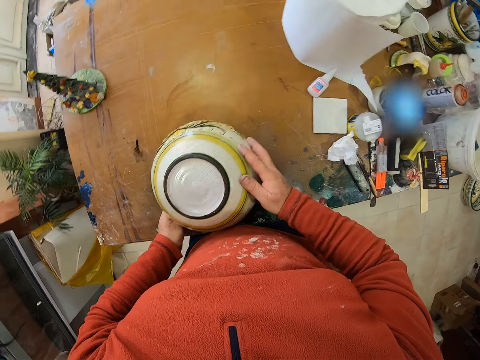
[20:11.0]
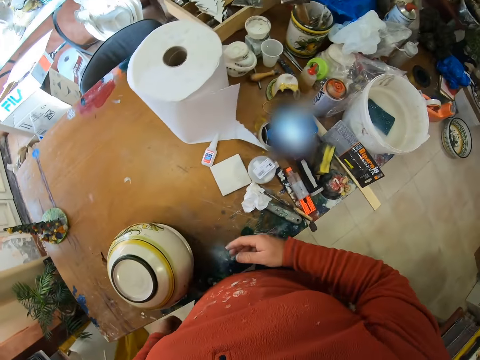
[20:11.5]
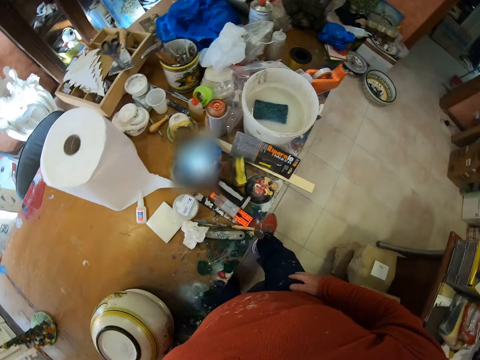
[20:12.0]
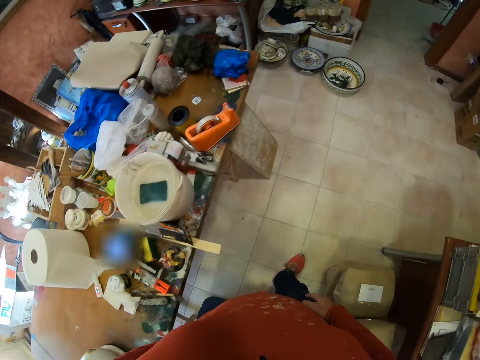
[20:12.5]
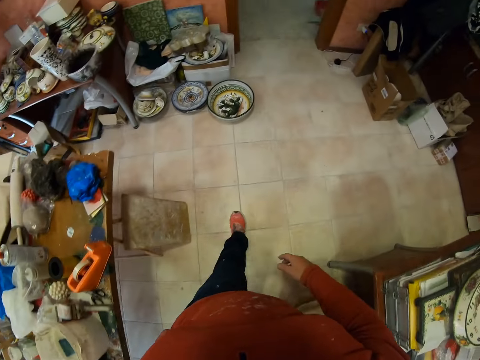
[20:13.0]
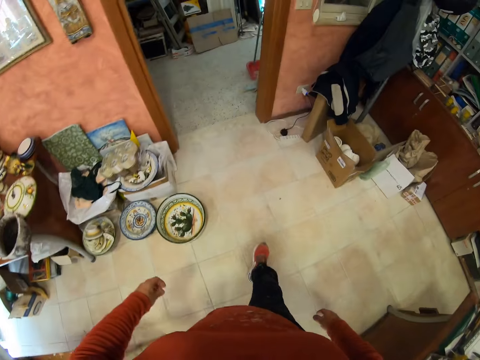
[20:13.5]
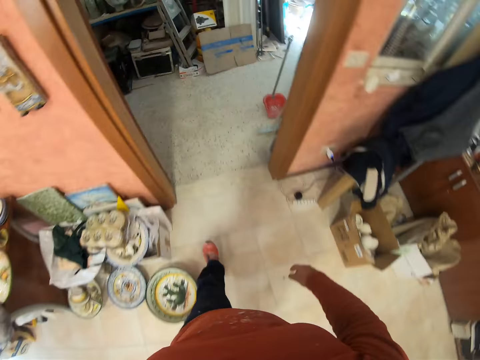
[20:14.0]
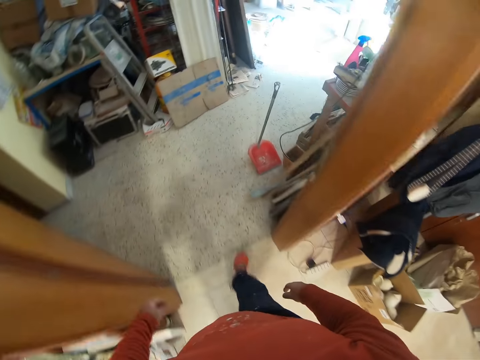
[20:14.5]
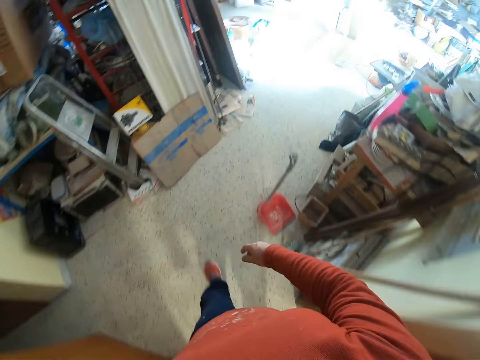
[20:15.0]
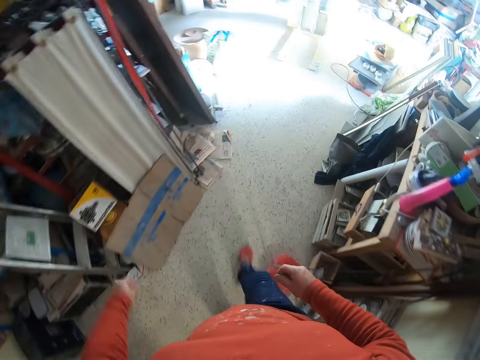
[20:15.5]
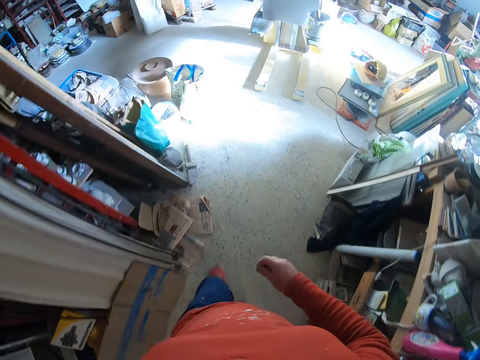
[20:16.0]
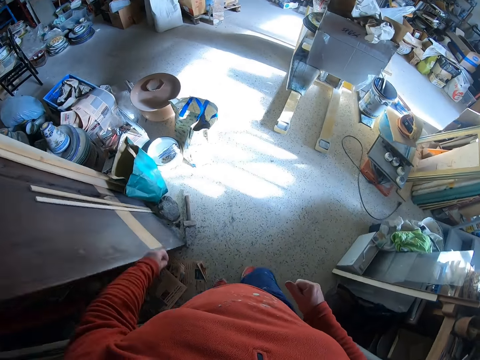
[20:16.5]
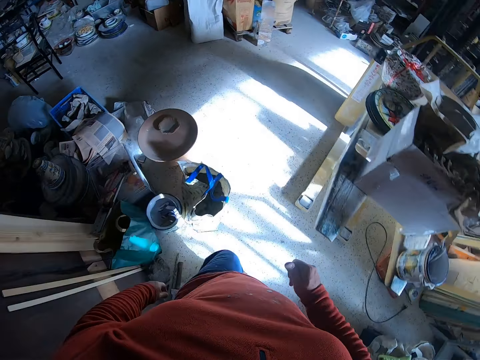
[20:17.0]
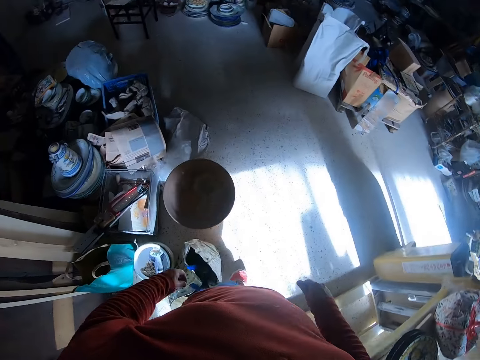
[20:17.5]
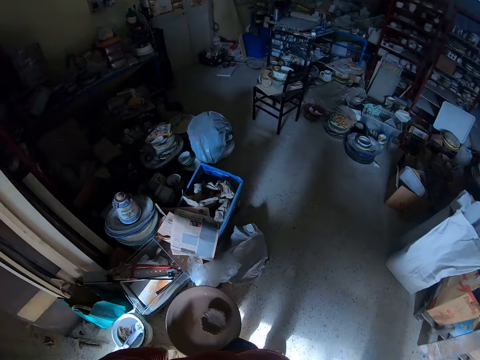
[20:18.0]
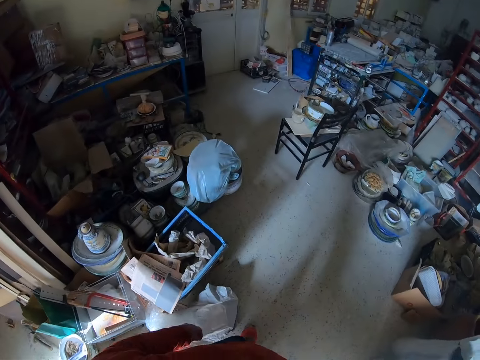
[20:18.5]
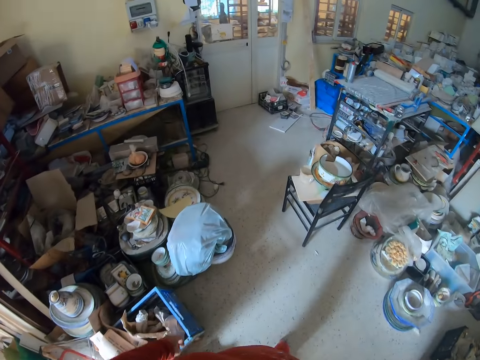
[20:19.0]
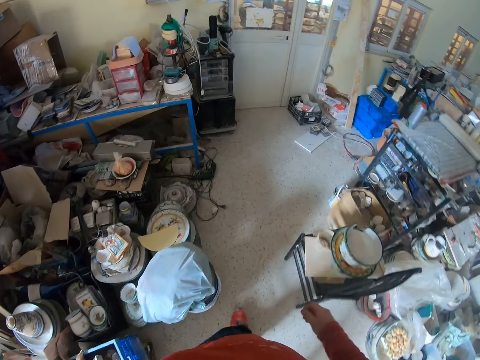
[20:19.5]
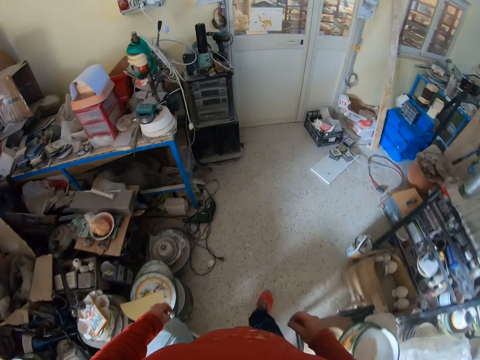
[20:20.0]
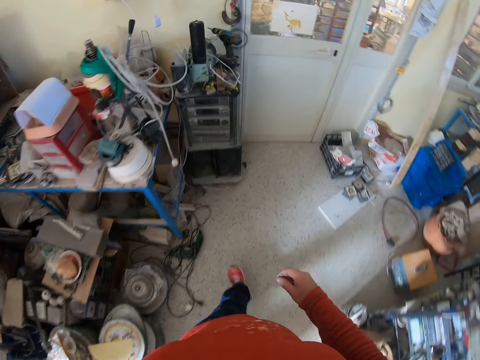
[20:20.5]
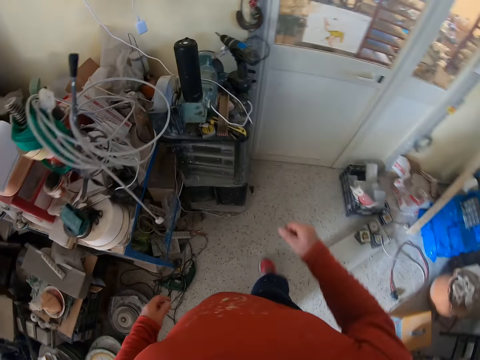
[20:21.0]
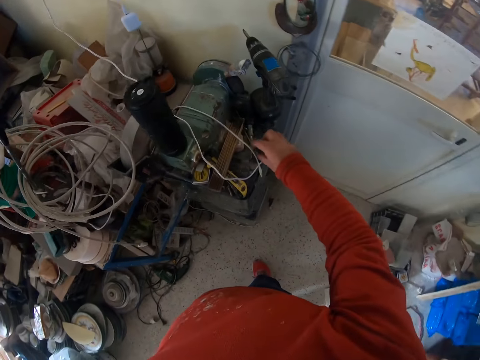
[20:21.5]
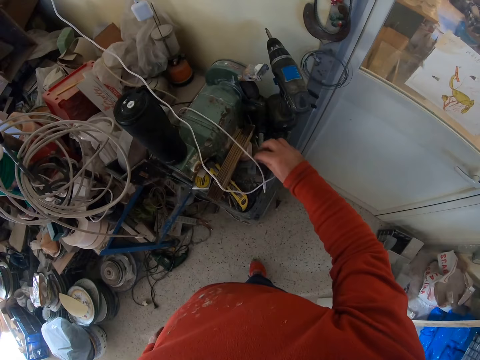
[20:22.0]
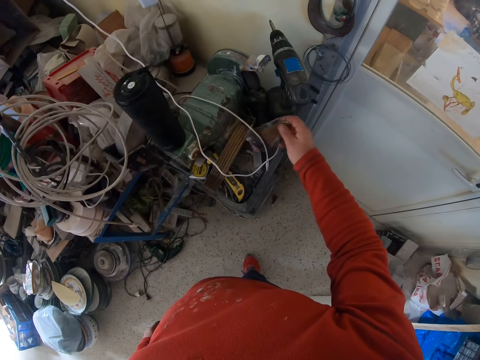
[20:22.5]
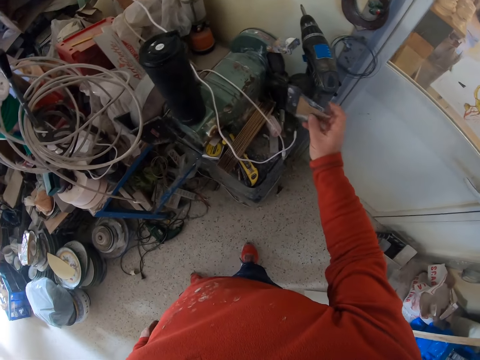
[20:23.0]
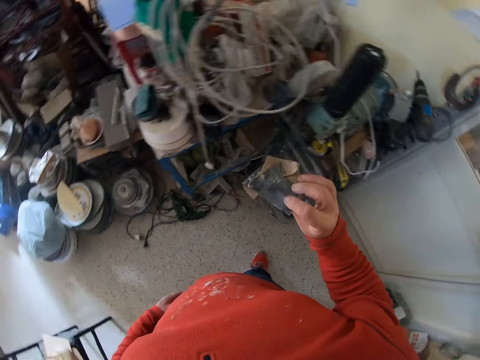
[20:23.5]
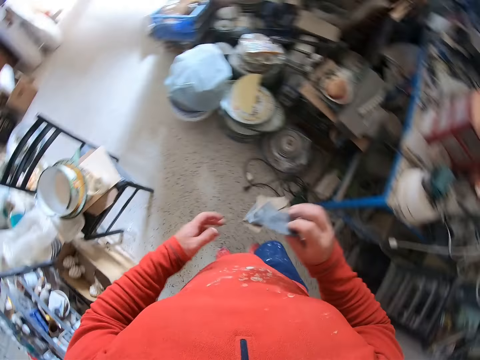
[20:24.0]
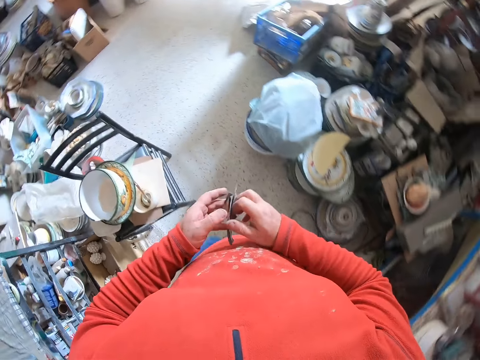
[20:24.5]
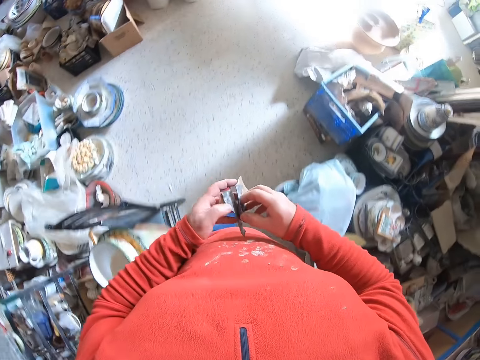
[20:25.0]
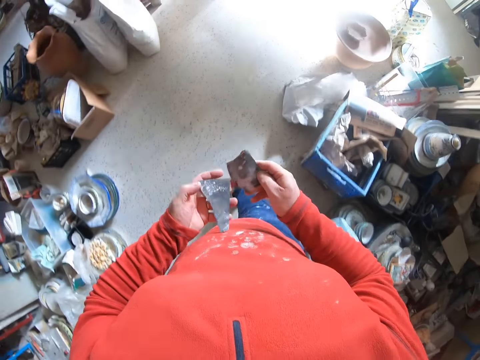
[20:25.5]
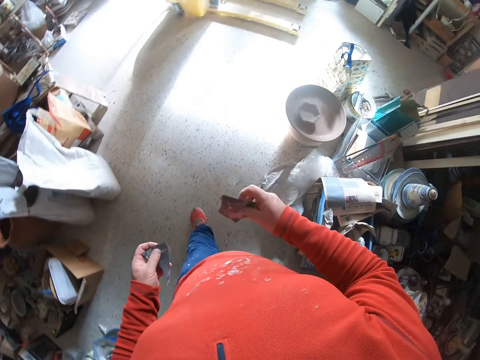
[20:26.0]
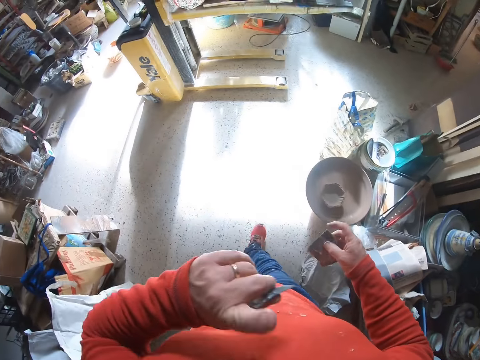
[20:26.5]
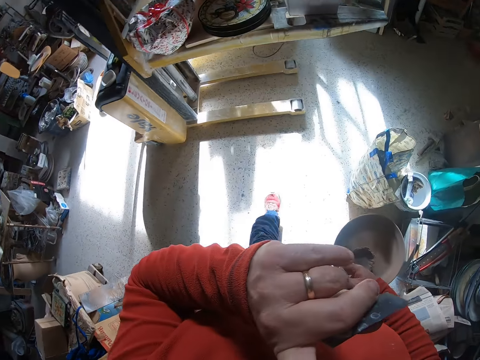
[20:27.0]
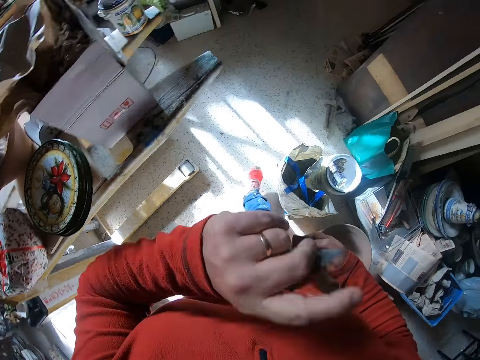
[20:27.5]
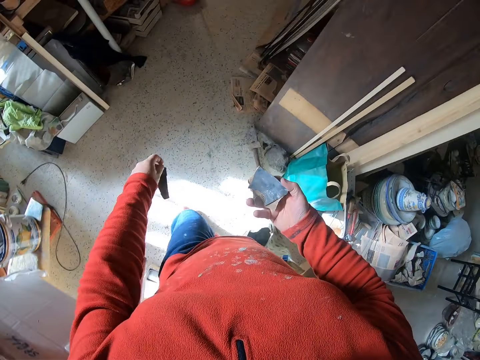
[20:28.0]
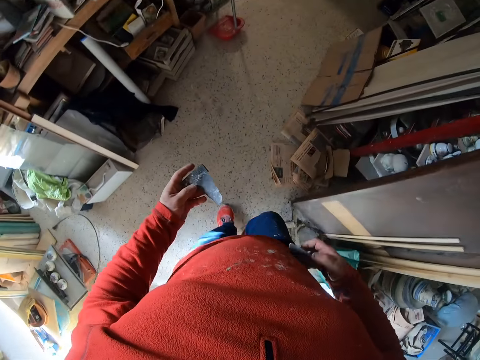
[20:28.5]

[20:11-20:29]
The camera wearer places the ceramic vase on the table. They walk around the workshop. They pick sandpaper from the table. They walk around the workshop.

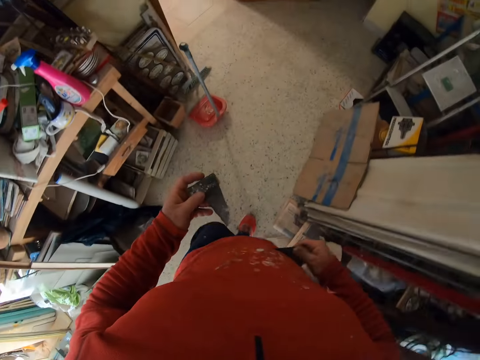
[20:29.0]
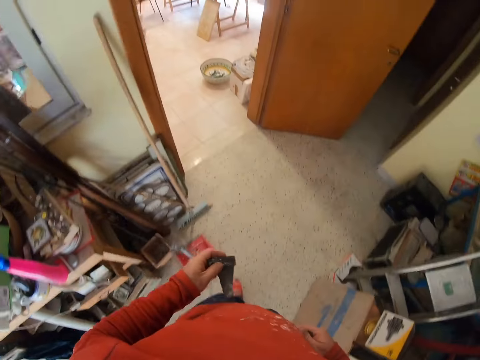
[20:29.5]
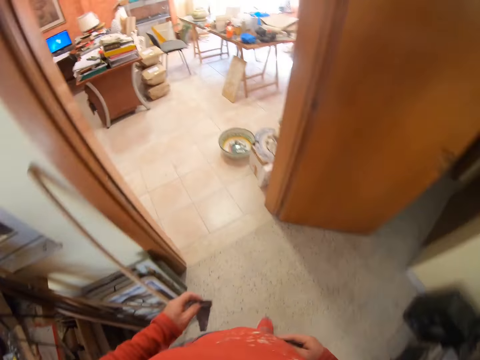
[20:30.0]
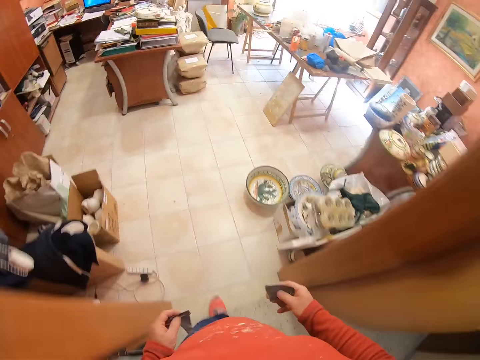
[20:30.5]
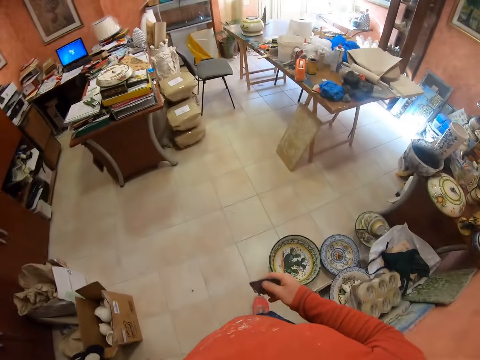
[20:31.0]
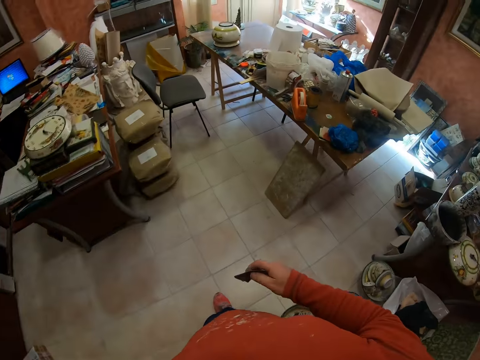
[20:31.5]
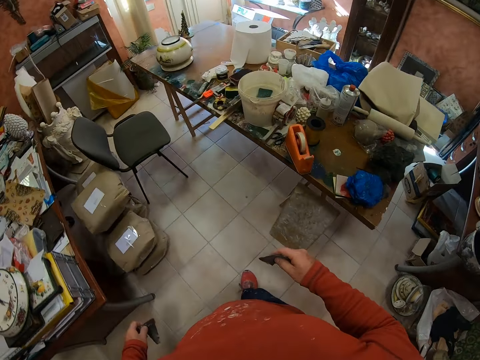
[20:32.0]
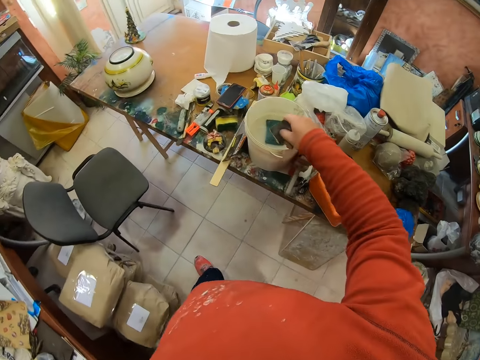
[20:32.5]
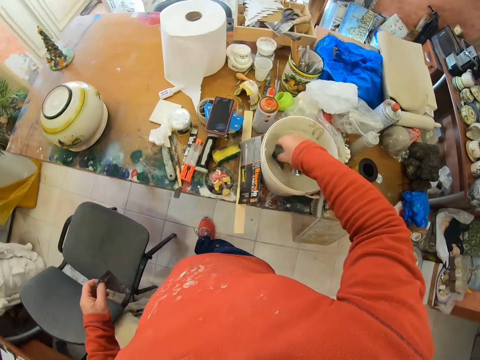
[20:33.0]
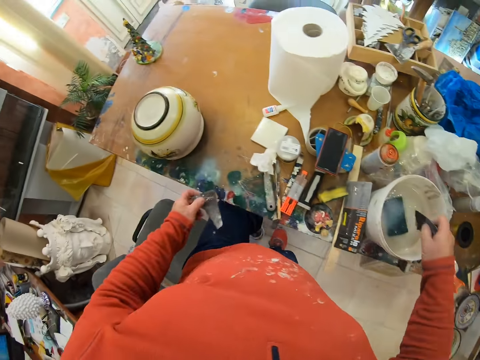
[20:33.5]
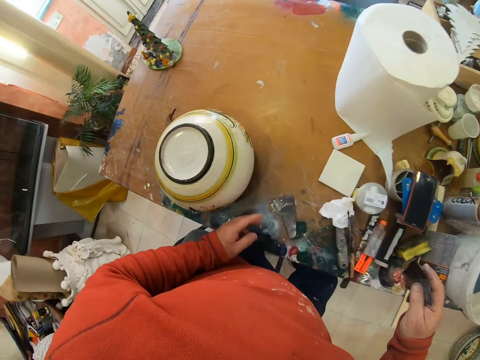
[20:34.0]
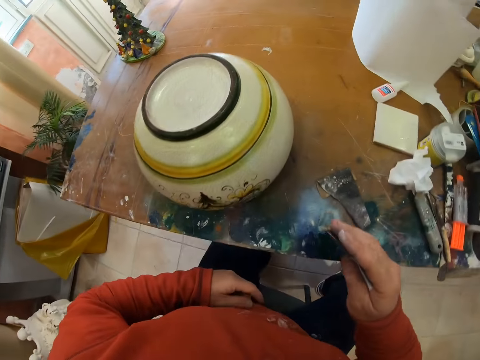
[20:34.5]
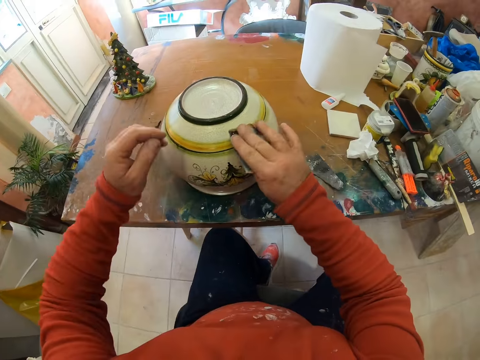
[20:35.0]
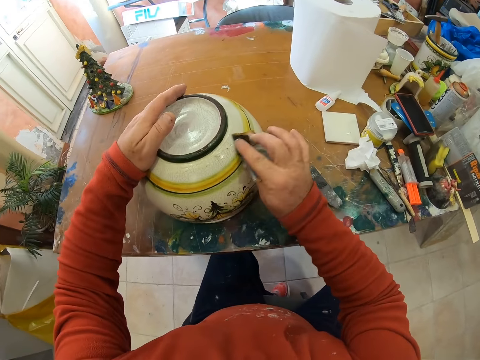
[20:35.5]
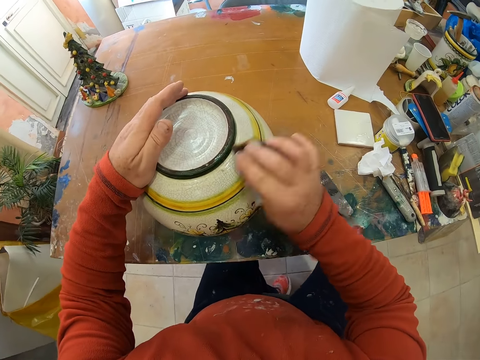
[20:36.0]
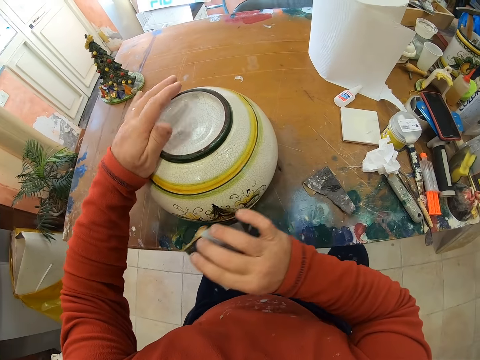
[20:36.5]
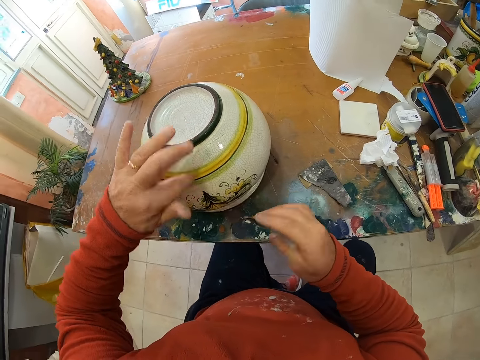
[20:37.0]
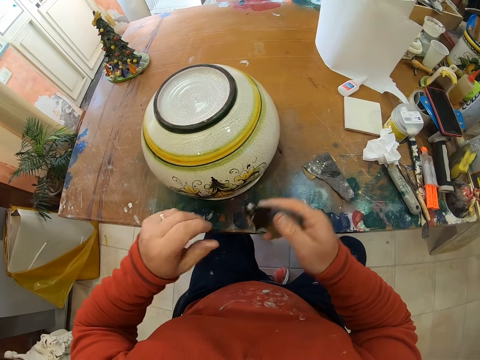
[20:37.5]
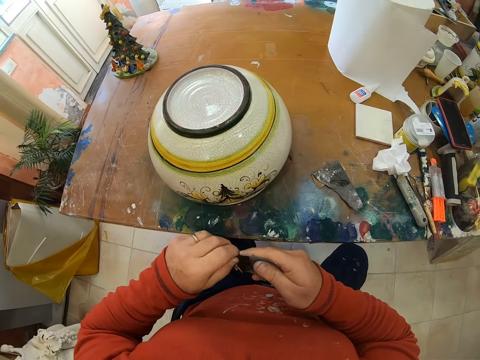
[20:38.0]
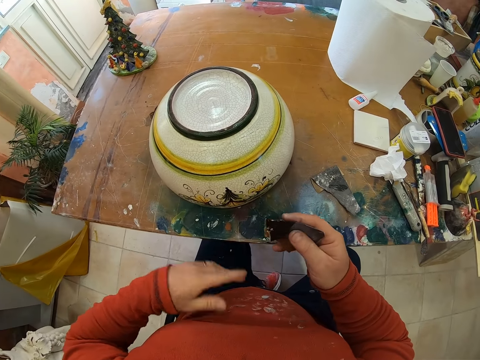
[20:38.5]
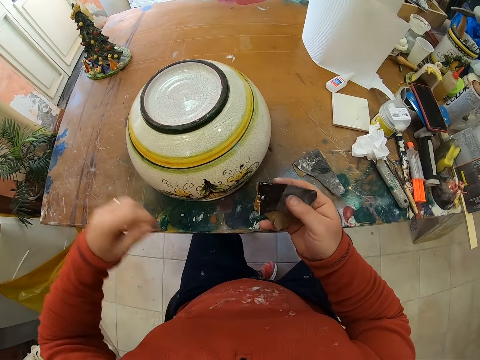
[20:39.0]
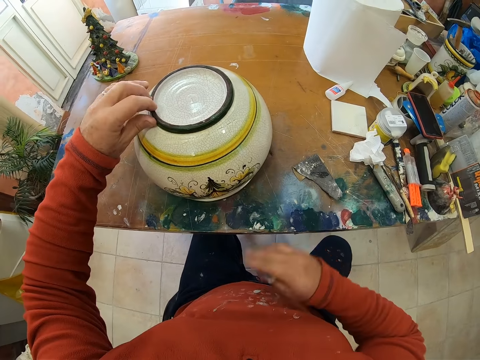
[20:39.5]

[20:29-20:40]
The camera wearer dips the sandpaper in the bucket. They place the sandpaper on the table. They clean the ceramic vase with the sandpaper. They touch the ceramic vase with the finger. They touch the sandpaper.
